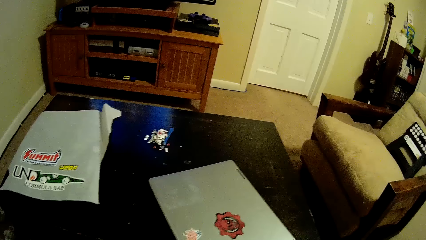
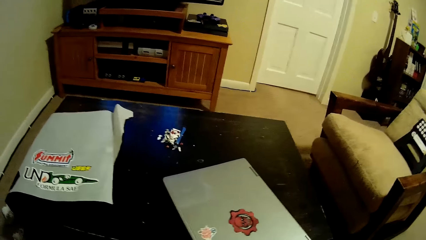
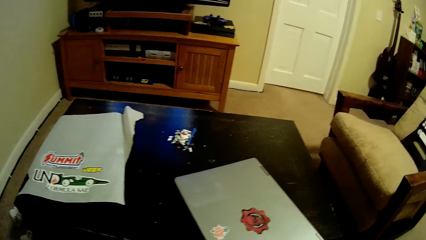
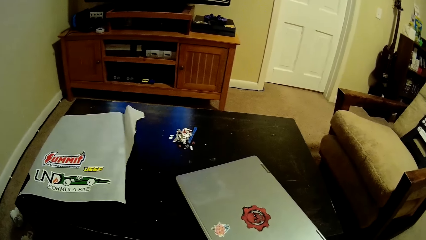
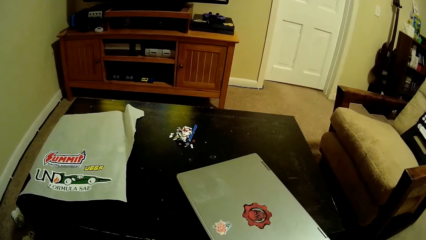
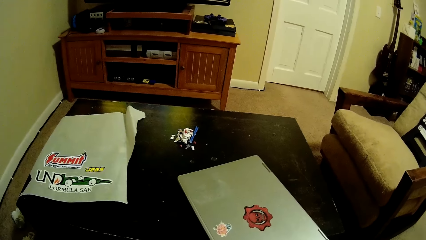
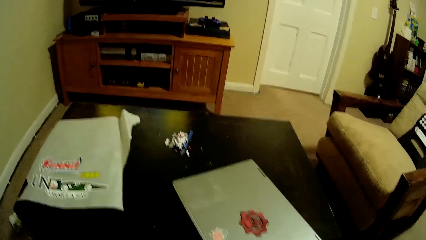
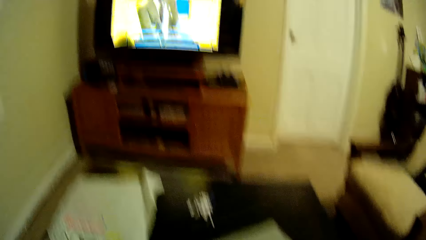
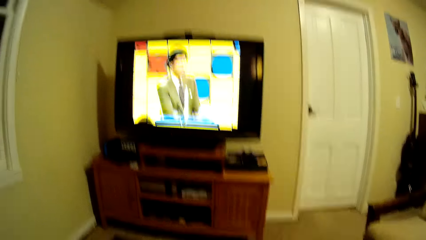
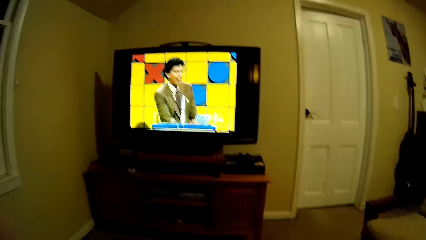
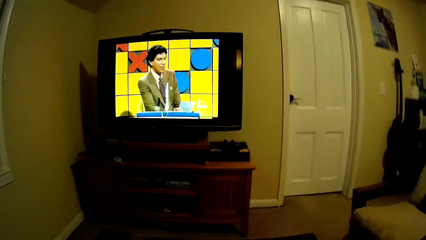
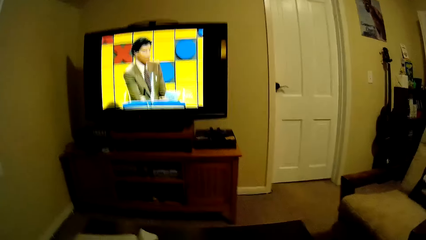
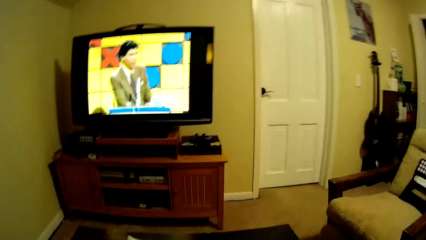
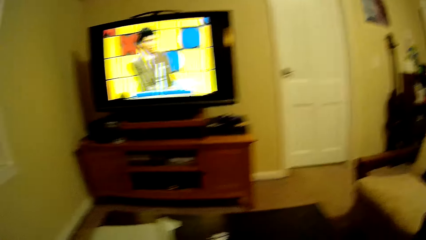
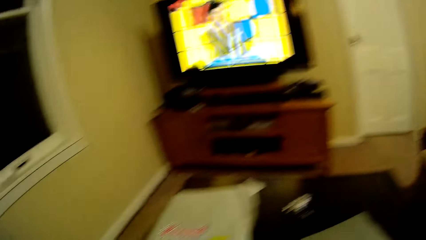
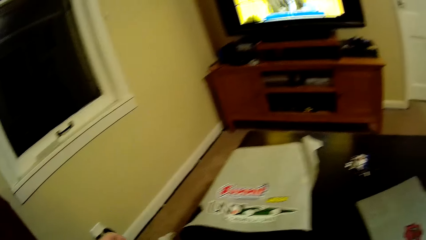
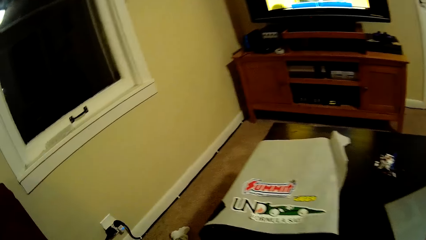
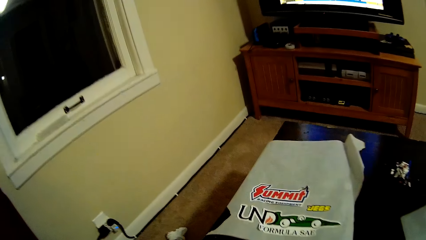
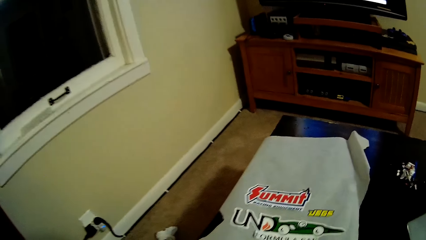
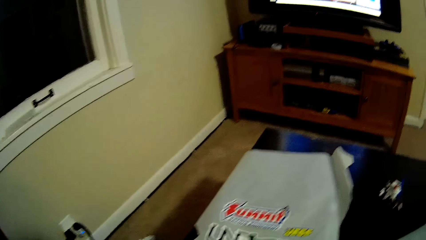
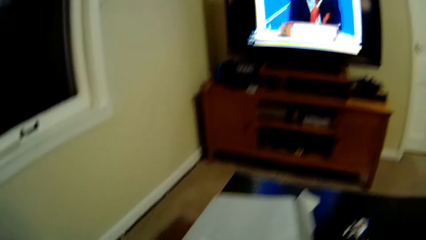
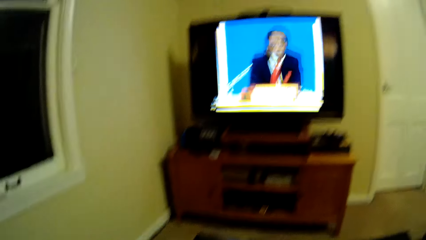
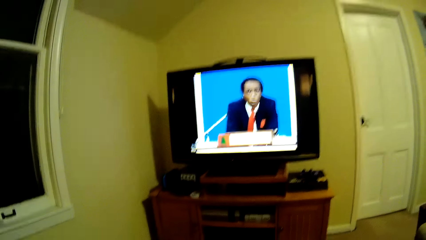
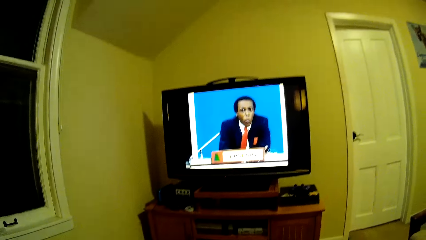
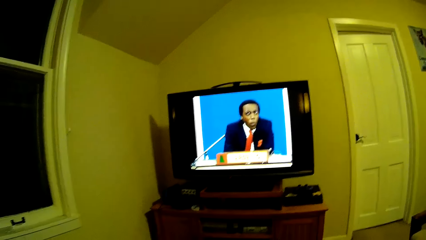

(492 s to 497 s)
The camera wearer looks at the screen. They pick up the glass.

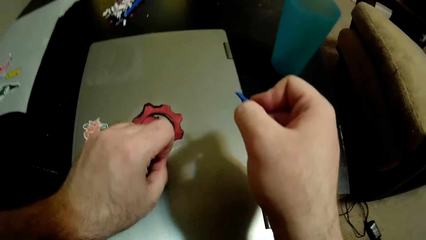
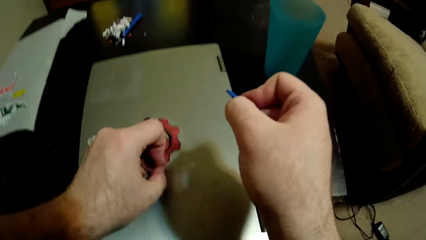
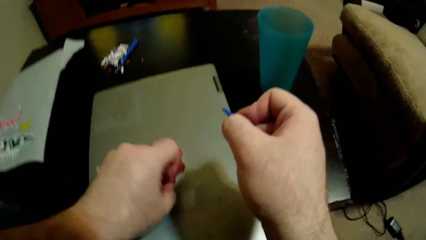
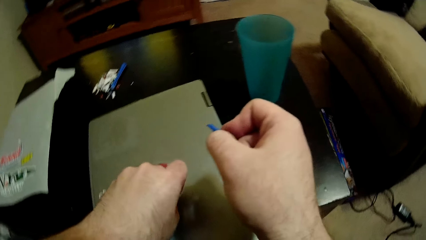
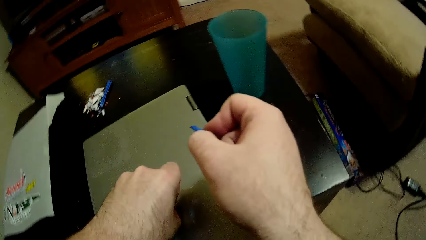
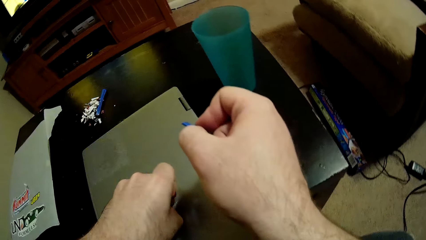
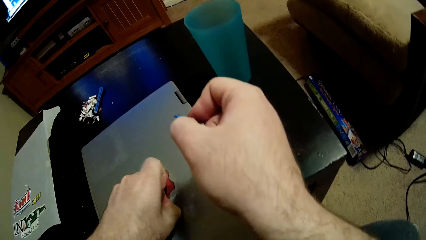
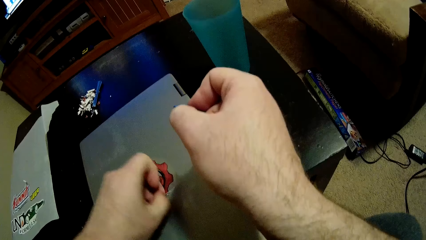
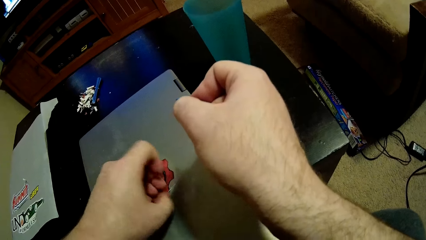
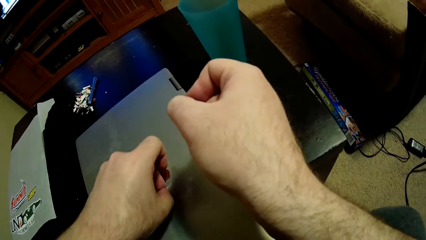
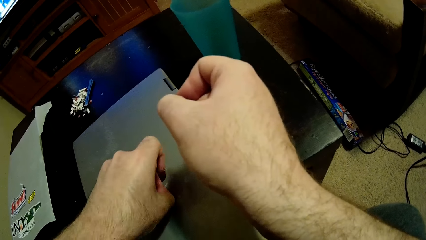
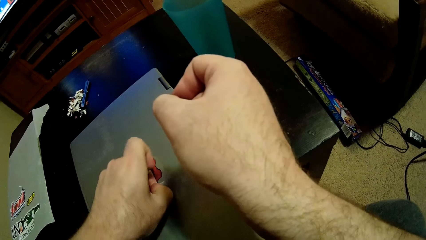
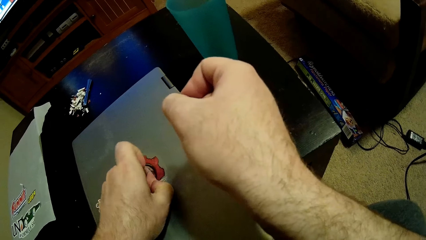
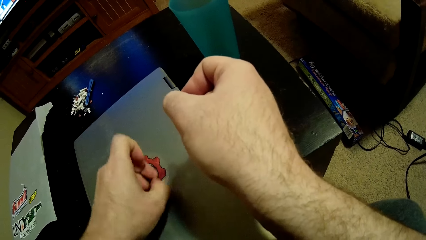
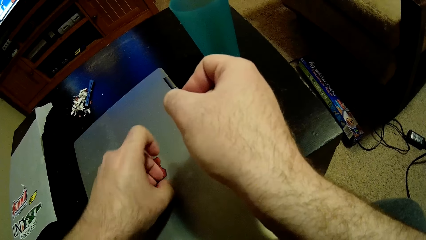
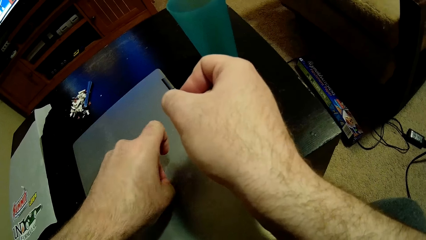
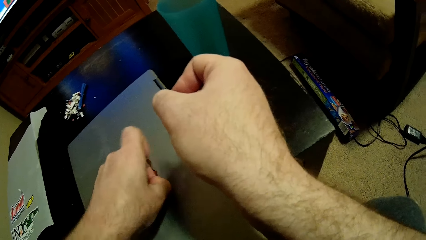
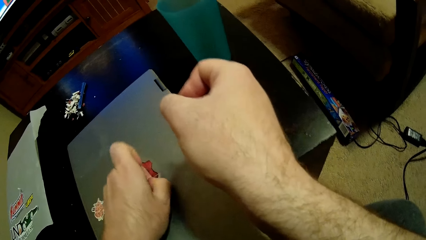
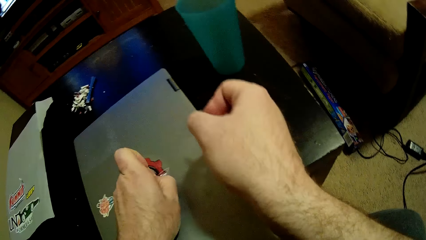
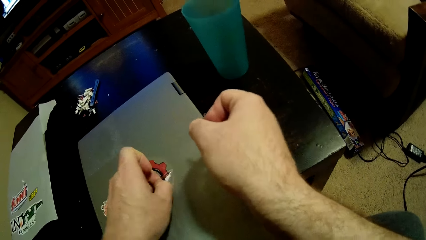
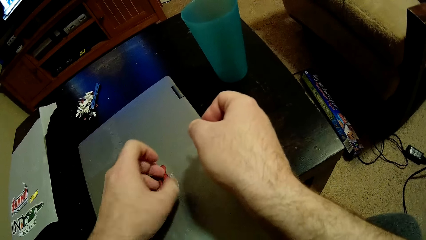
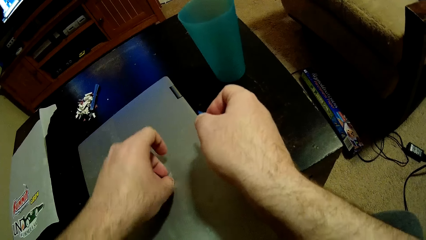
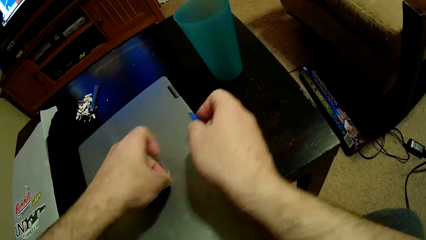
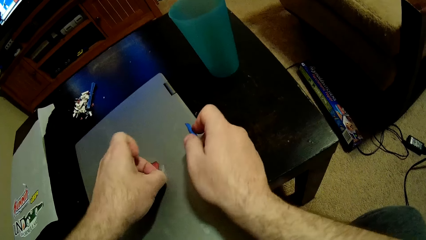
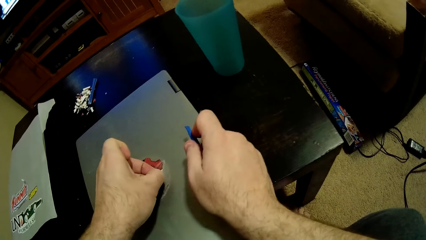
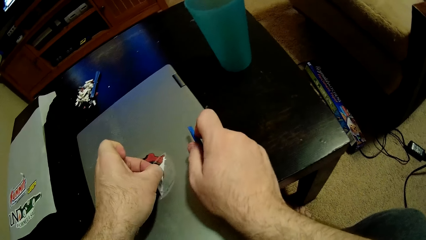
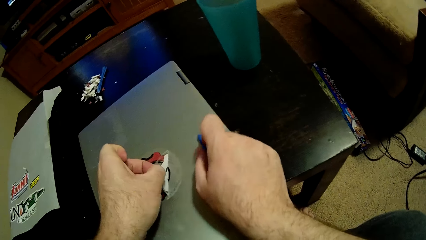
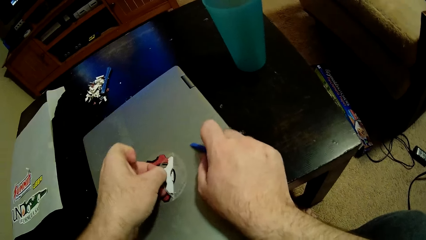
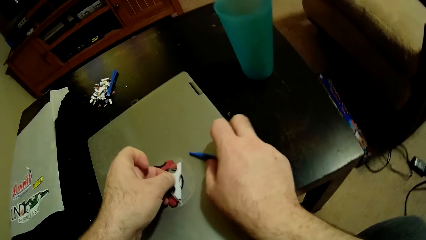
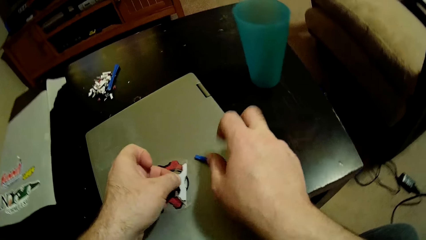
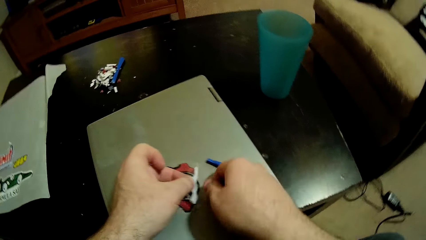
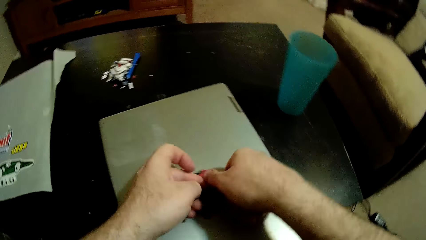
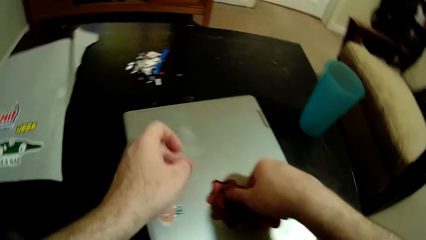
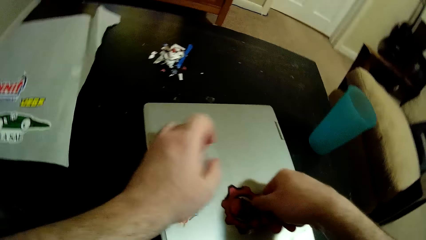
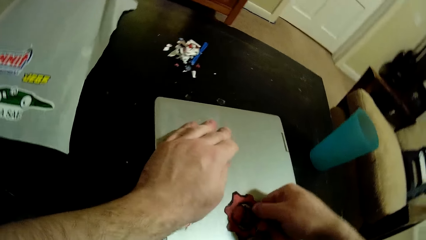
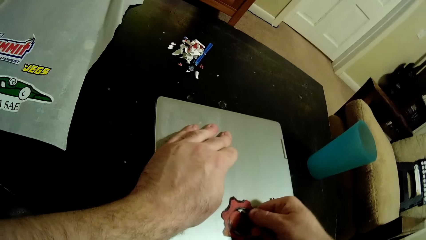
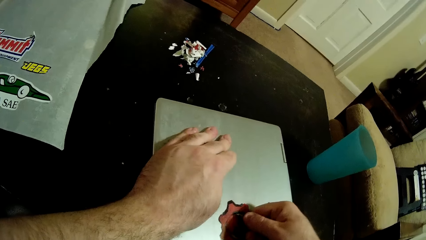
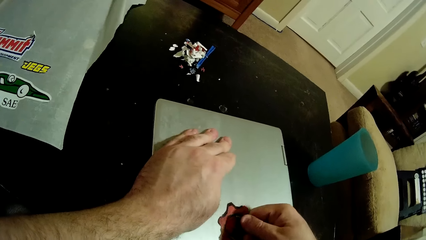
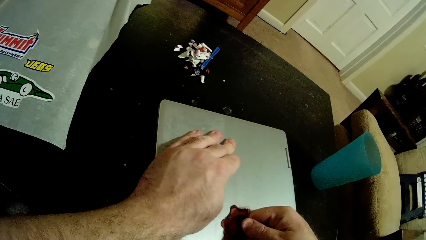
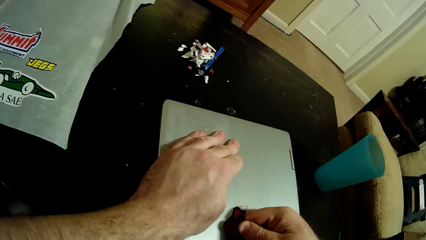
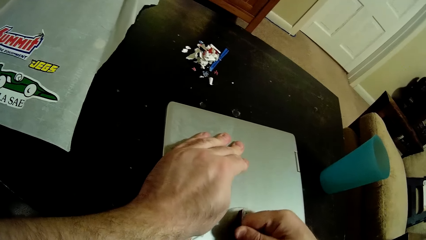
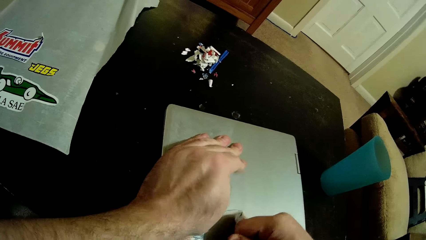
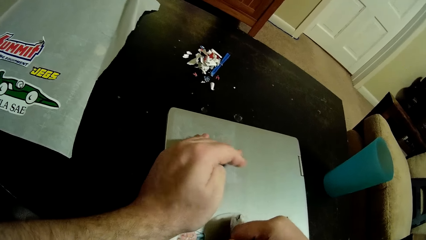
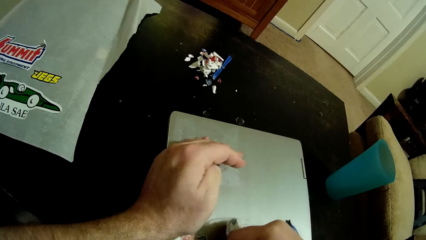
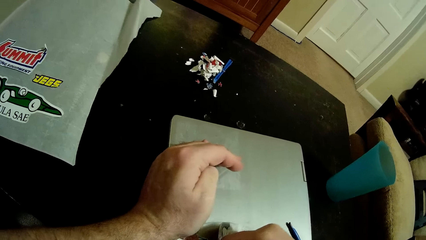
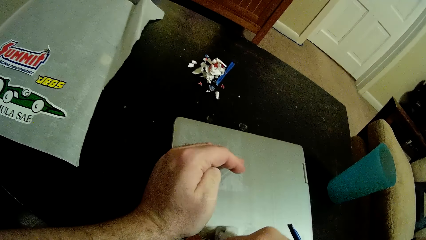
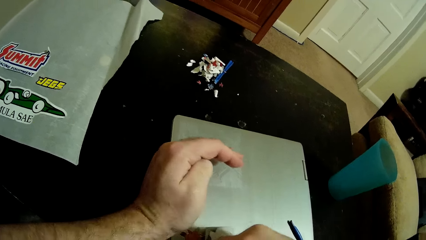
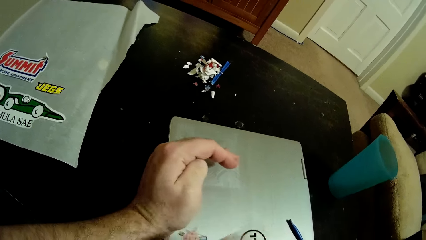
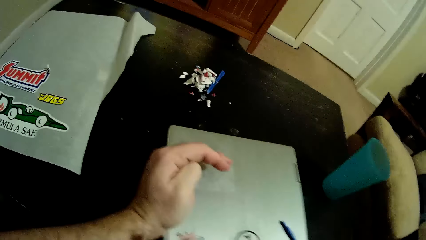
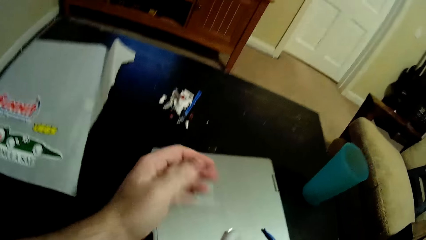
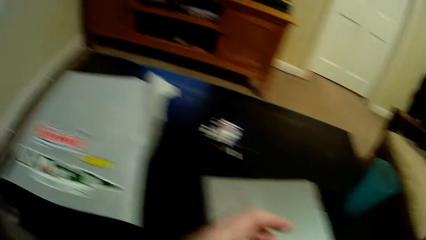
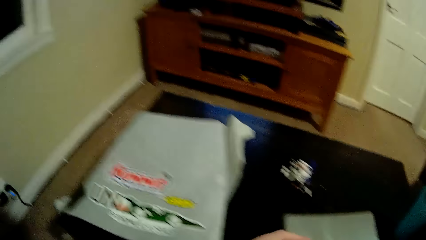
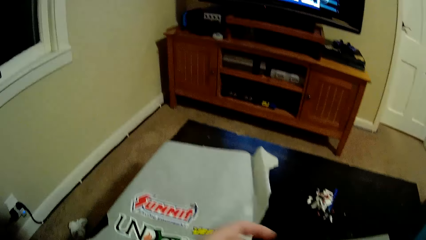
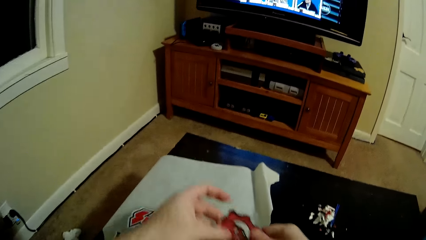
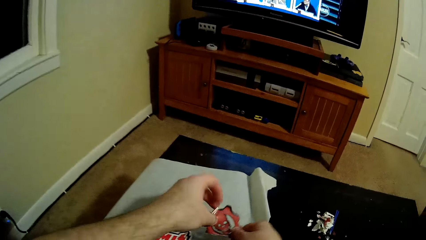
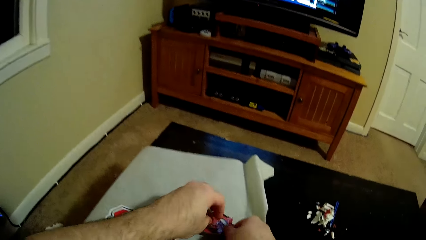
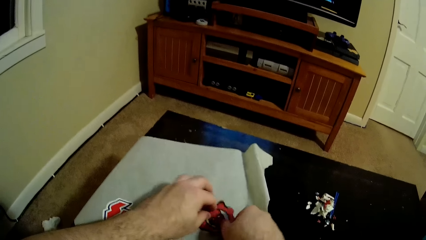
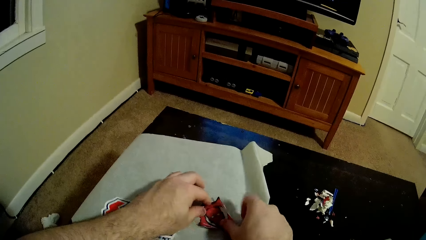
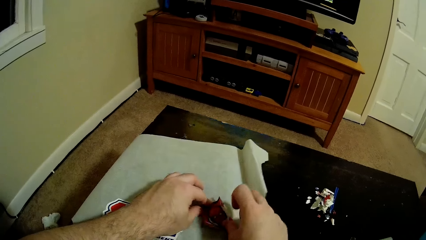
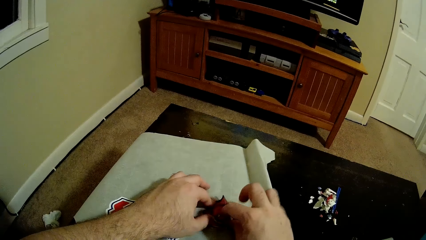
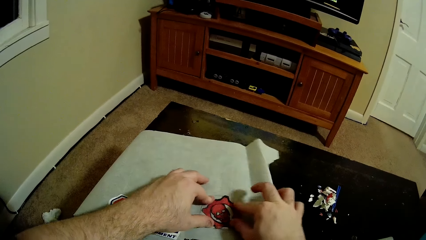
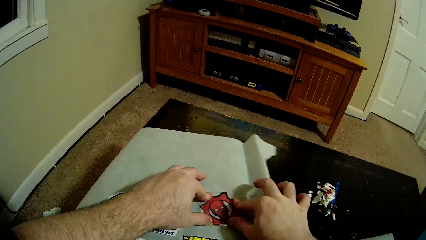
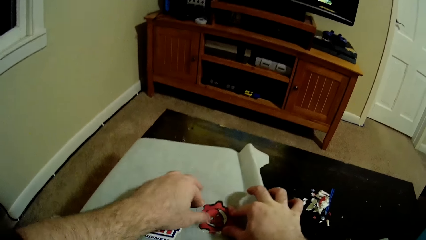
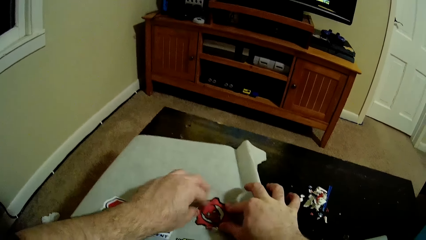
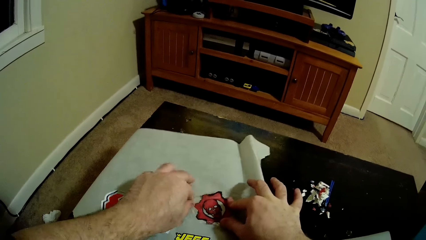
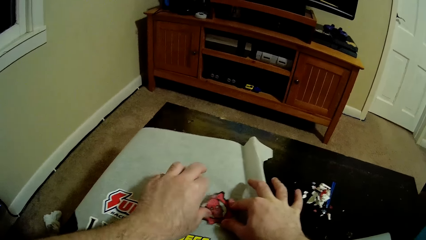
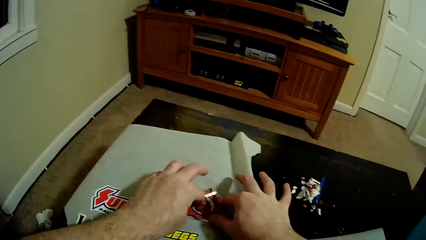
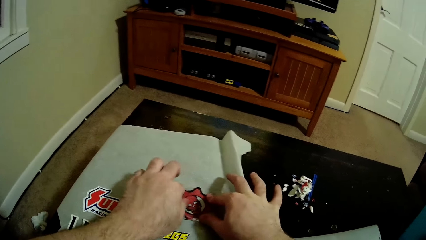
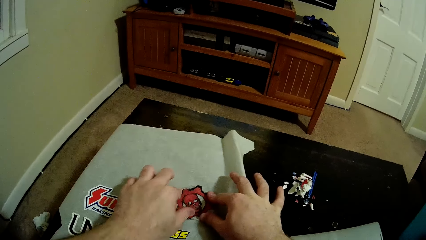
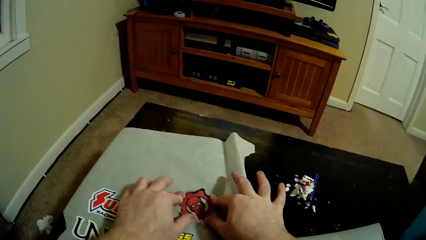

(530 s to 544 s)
The camera wearer tears the sticker with his hand. He pulls the sticker from the laptop with his left hand. He pulls the sticker from the laptop with his right hand. He puts the sticker on the paper.
